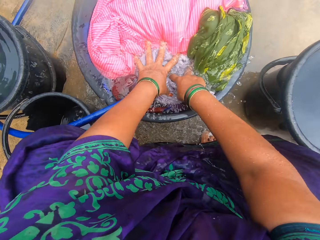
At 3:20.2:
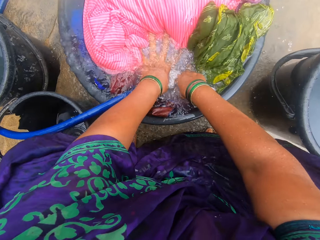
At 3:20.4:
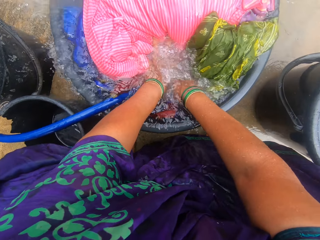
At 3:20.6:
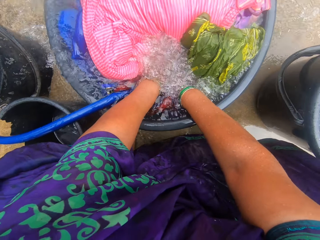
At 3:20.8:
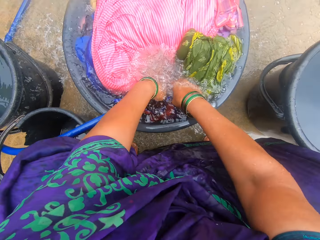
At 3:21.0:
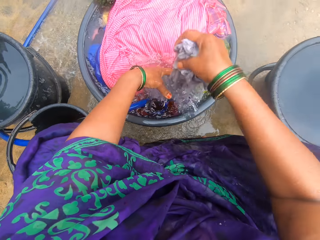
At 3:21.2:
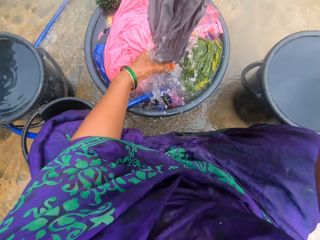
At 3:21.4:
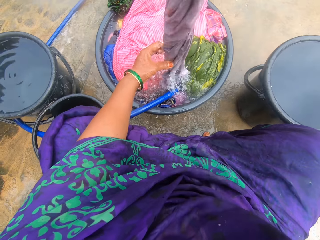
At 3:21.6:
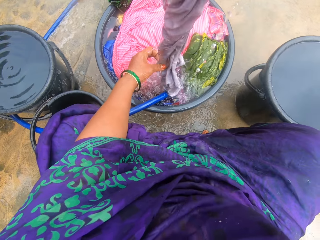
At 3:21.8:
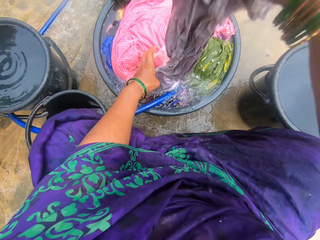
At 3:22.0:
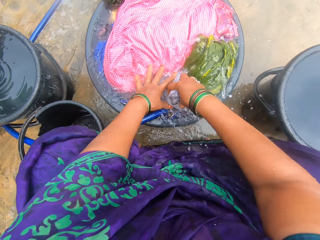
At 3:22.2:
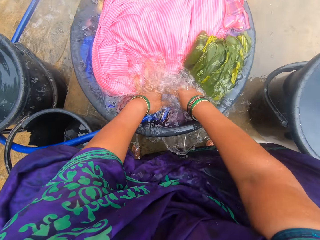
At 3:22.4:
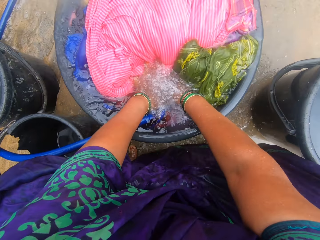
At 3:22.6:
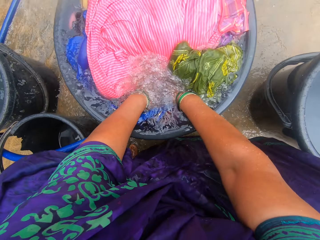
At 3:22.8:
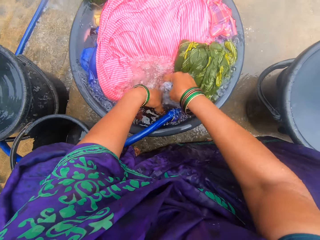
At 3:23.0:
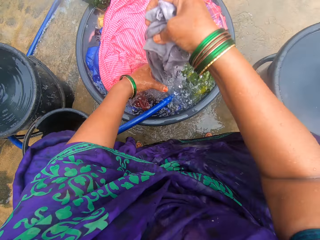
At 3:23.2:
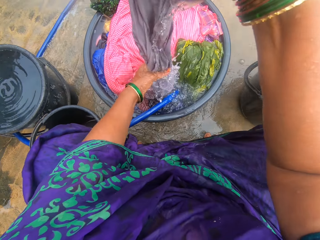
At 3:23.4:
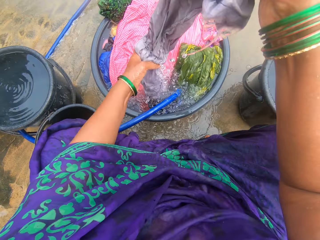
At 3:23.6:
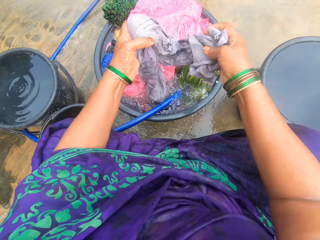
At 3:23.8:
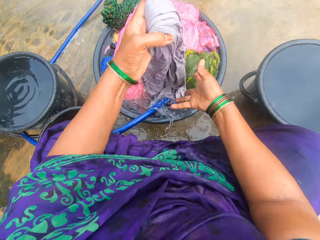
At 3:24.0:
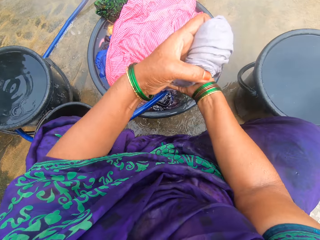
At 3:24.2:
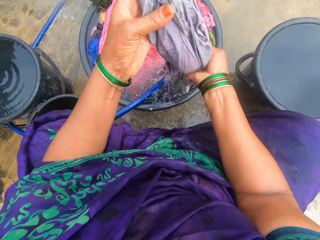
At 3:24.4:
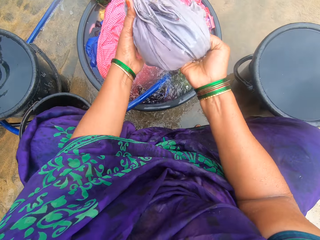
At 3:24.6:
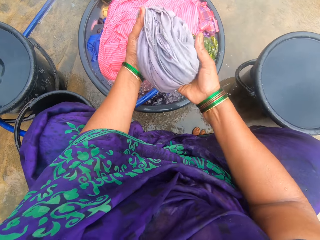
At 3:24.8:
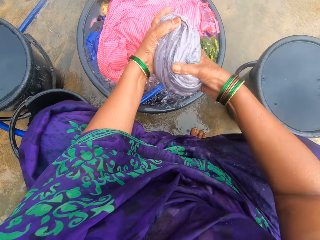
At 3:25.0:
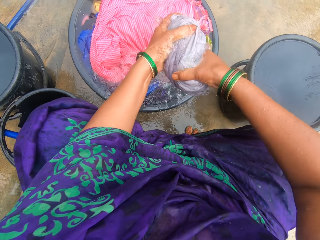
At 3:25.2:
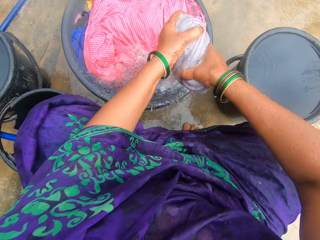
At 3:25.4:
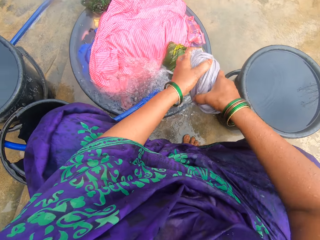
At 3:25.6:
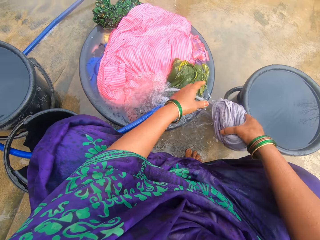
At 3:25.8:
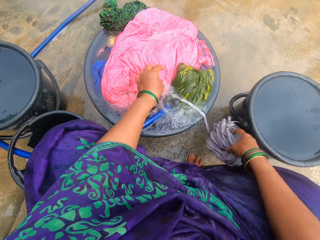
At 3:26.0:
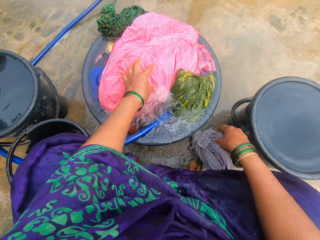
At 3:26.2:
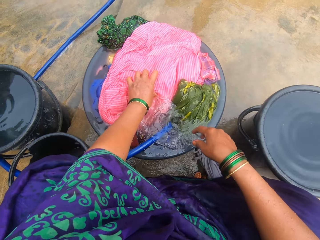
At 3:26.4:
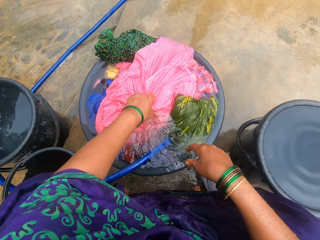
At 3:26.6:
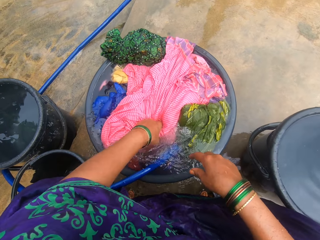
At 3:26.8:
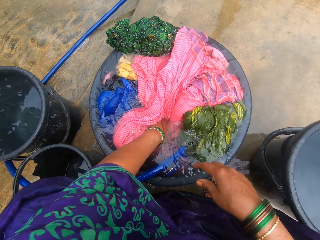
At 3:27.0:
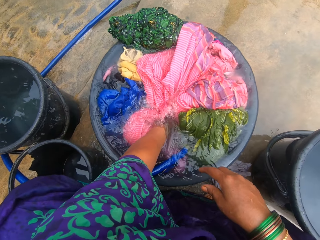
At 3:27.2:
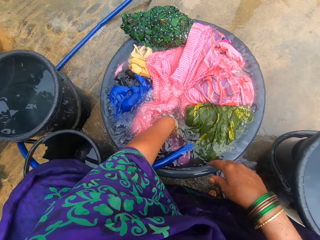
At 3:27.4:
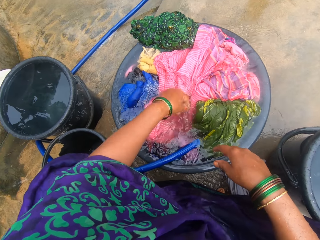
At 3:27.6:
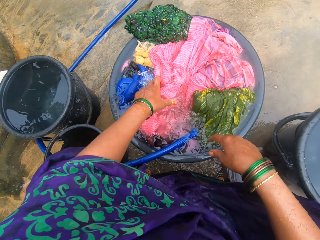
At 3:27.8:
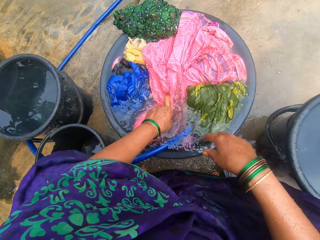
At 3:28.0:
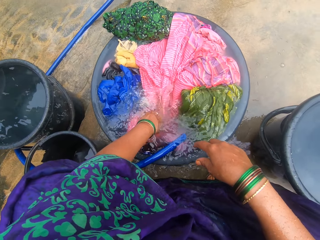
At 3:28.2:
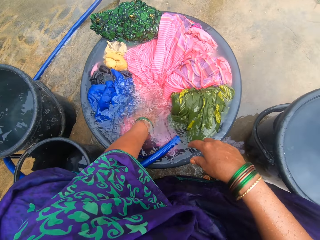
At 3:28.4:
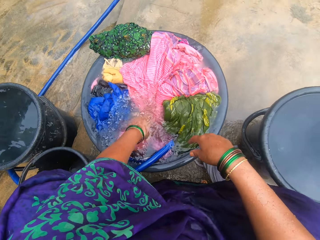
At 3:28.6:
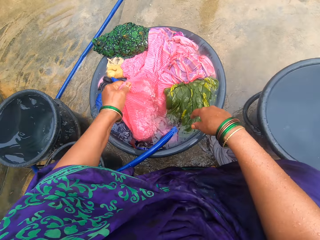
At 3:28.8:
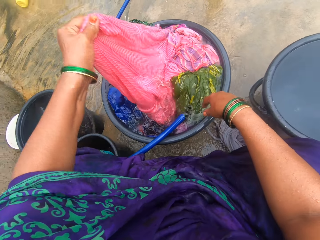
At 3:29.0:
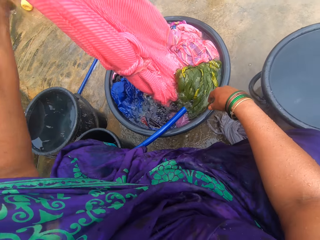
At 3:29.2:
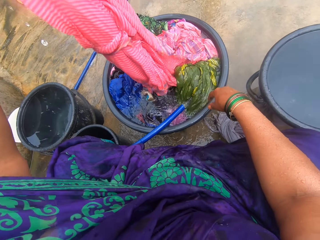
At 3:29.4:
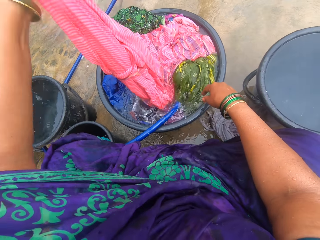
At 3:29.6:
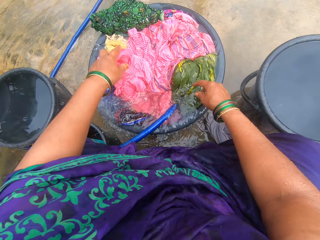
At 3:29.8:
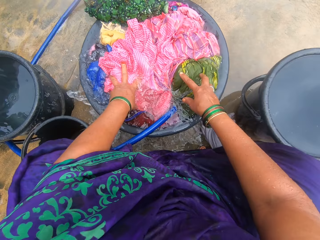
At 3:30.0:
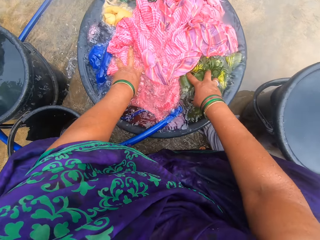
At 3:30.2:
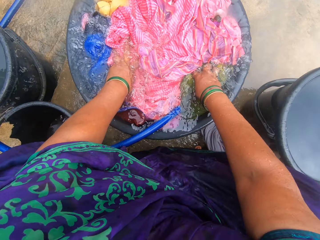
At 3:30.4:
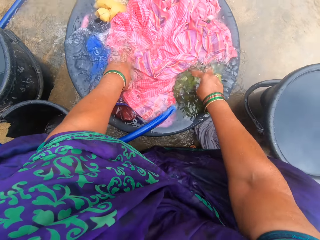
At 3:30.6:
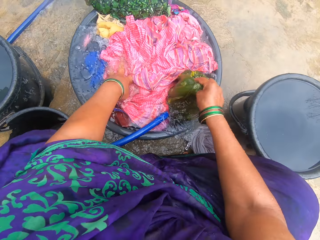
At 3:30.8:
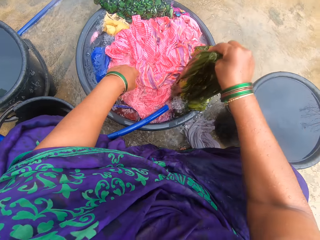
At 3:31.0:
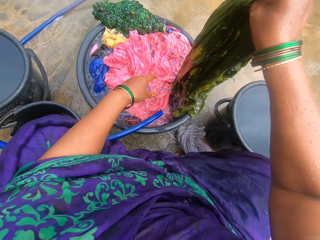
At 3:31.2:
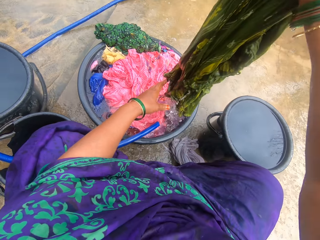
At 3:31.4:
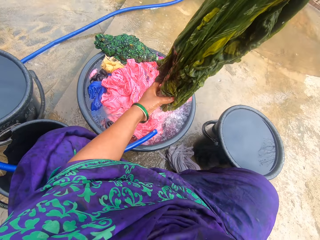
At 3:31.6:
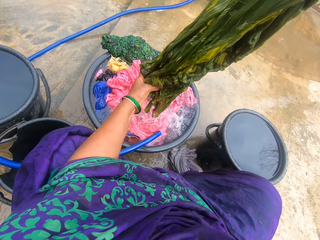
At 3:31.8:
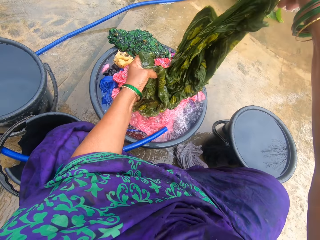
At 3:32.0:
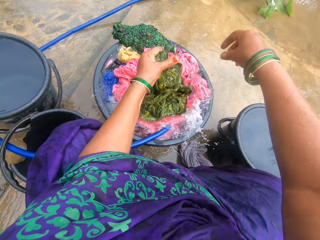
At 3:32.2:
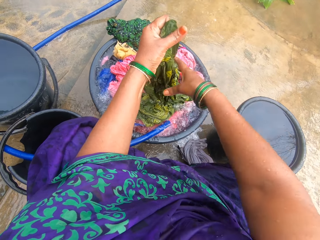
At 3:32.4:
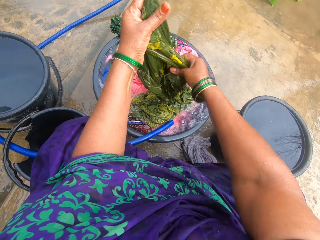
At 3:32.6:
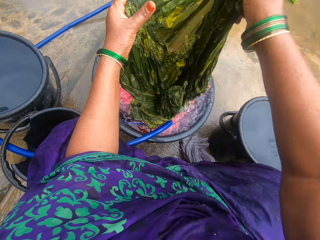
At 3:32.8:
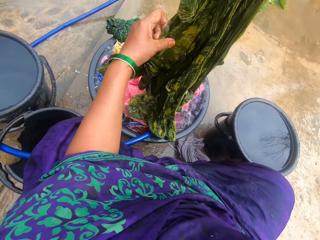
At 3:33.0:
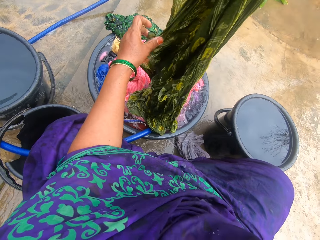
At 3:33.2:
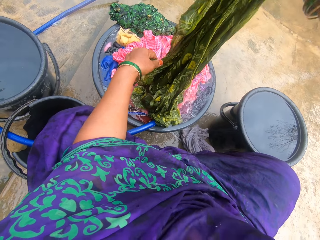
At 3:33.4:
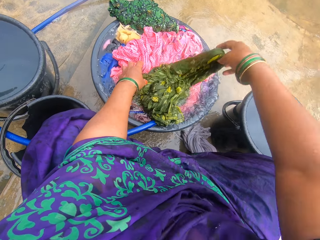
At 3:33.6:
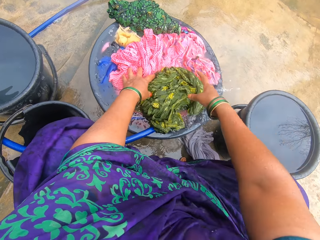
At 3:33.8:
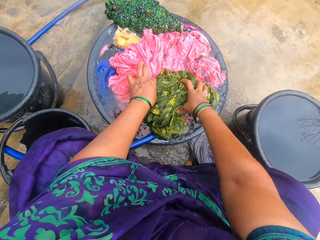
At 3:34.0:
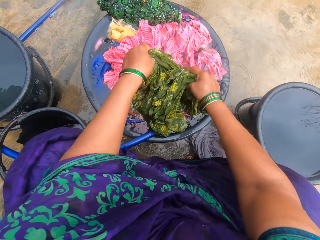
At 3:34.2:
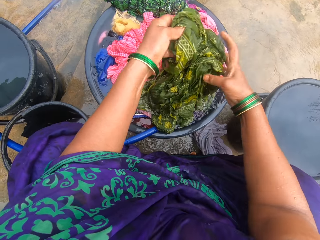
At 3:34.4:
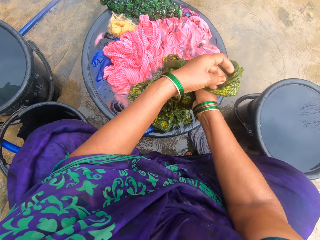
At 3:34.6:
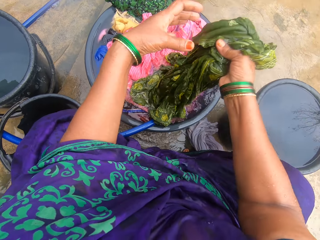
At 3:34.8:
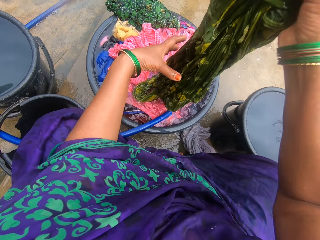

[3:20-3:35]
The camera wearer squeezes the shirt. They drop the shirt on the floor. They pick another cloth in the washing bowl and dip the cloth in the water. They lift the cloth and drop the cloth. They take another cloth in the basin. They lift the cloth, shift the cloth to the left hand, and drop the cloth. They rinse the cloth. They stretch the cloth.

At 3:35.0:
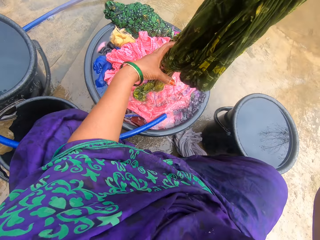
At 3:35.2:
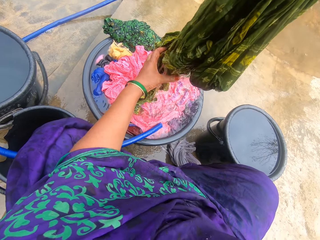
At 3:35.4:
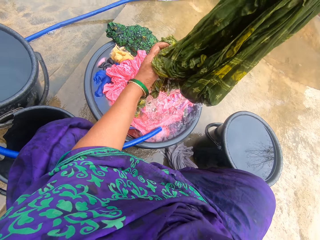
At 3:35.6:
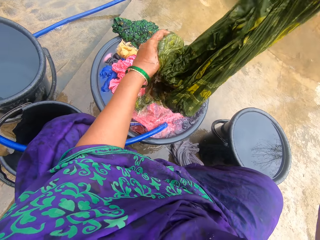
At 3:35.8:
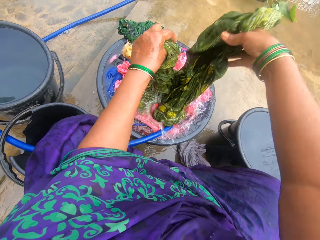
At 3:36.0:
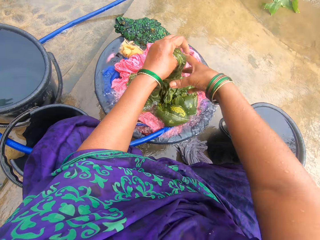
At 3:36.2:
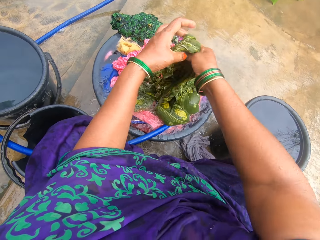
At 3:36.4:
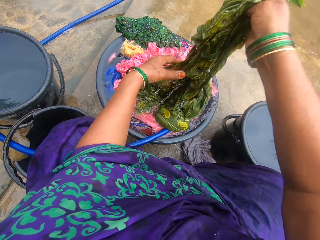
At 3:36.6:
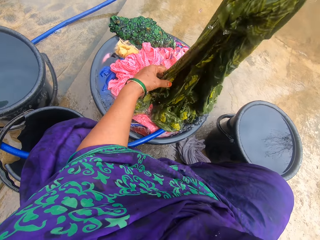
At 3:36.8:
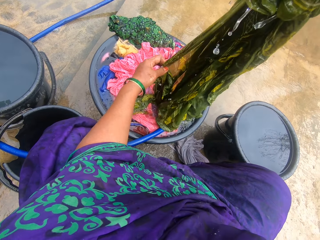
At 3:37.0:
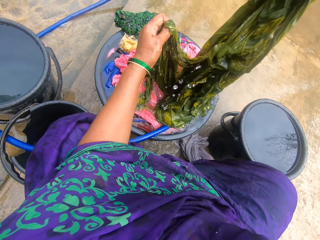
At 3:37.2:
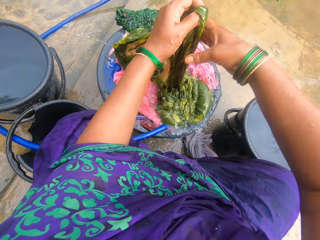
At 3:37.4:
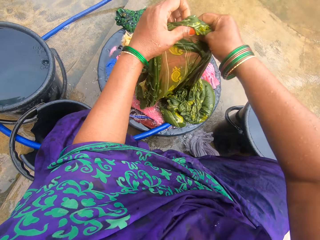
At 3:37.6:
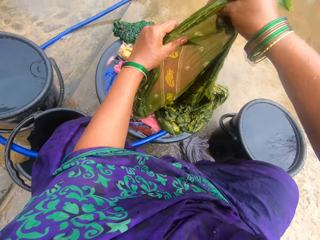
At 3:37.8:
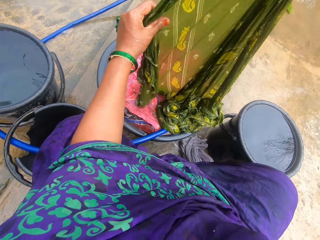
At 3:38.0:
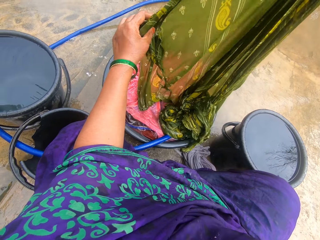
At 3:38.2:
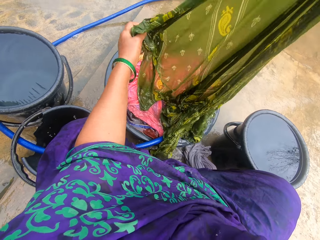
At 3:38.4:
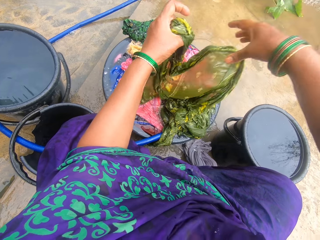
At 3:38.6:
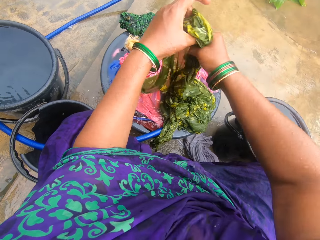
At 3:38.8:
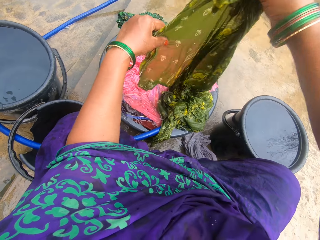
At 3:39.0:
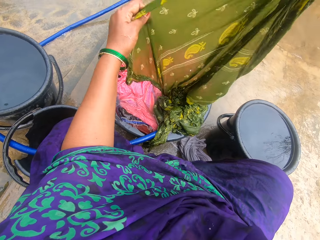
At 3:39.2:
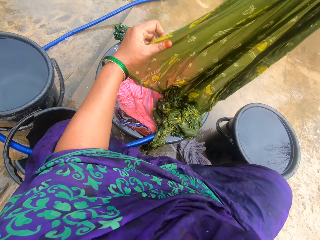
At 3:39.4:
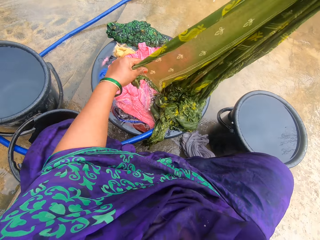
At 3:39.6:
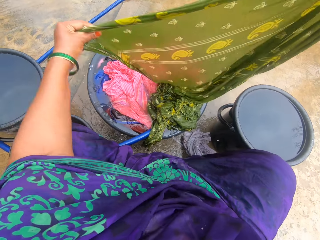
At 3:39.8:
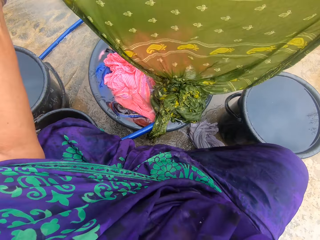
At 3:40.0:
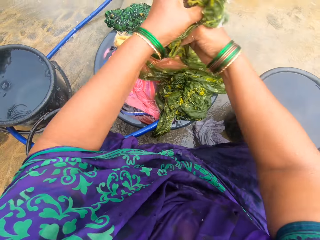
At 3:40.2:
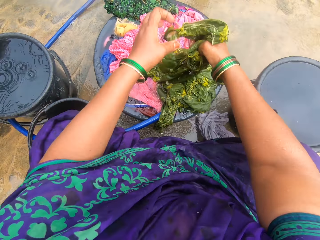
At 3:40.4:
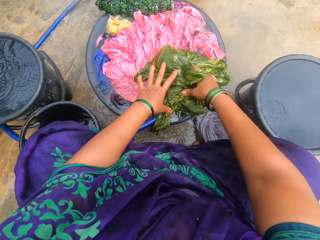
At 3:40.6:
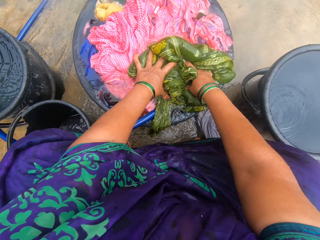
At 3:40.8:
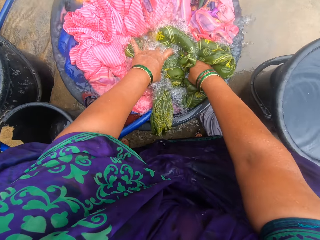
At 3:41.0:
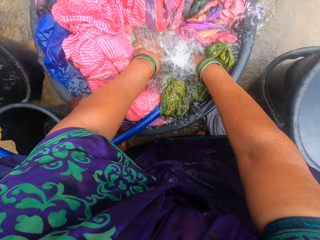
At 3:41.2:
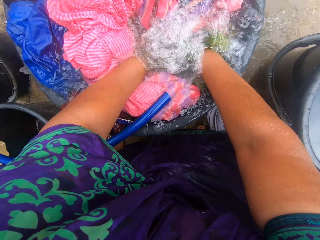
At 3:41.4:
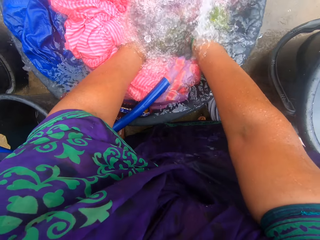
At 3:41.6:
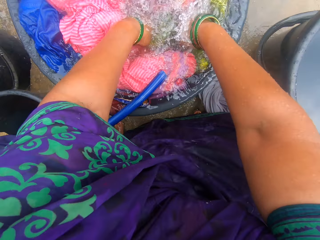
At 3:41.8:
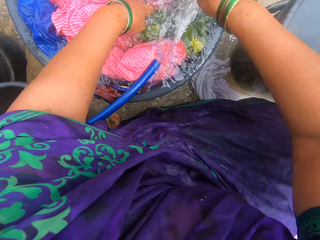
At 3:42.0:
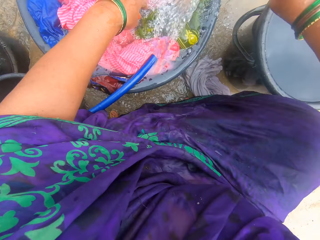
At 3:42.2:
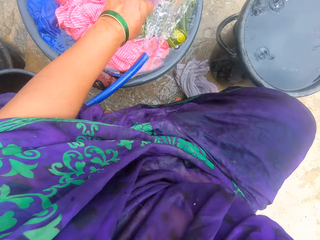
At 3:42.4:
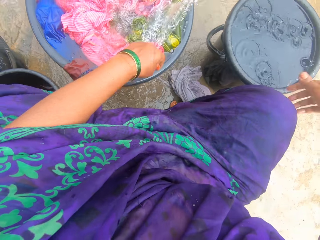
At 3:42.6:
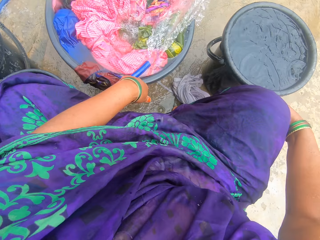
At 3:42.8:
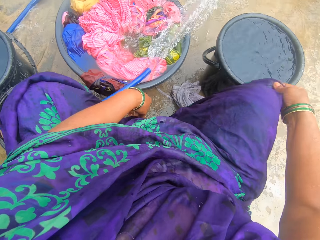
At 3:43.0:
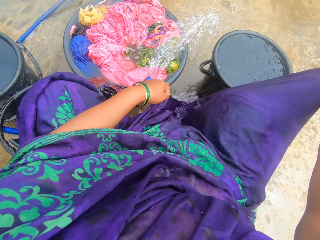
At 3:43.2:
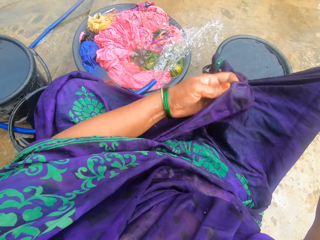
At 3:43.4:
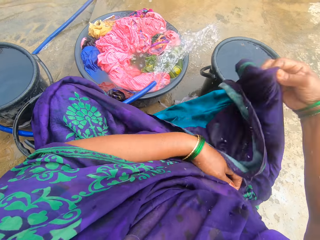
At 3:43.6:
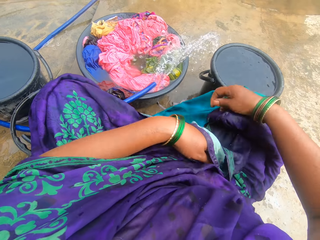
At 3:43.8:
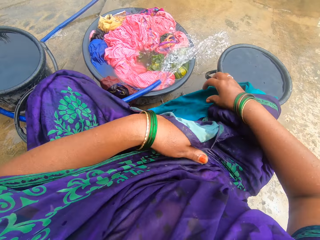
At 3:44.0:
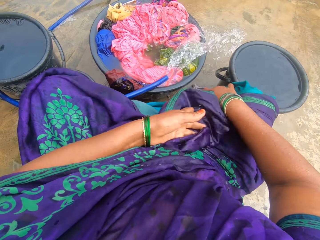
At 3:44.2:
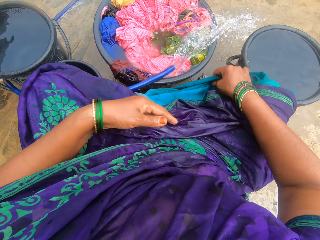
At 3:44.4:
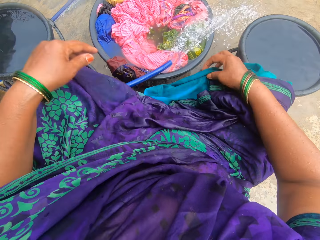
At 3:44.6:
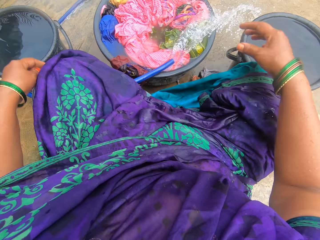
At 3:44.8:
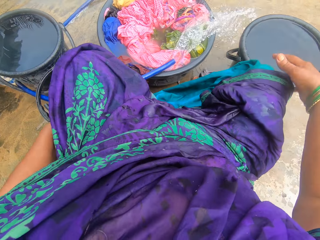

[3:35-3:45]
The camera wearer dips the cloth in the basin water. She moves her hands from the cloth, folds the clothes on her body, and adjusts her dress.
